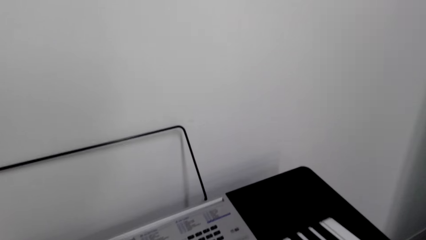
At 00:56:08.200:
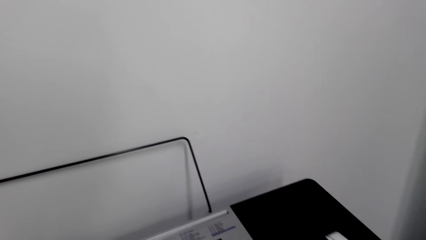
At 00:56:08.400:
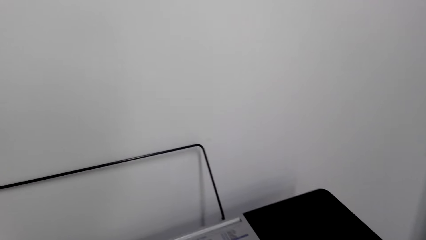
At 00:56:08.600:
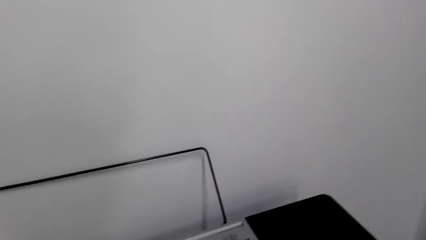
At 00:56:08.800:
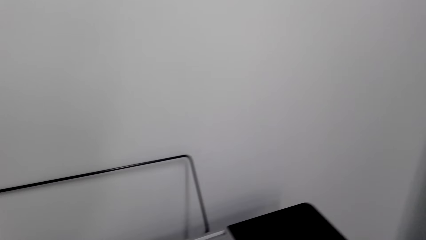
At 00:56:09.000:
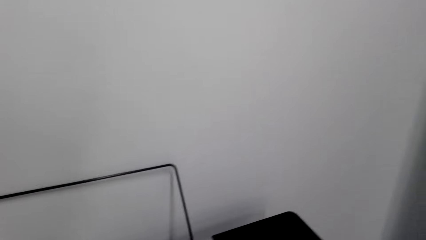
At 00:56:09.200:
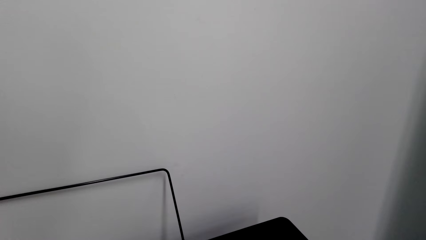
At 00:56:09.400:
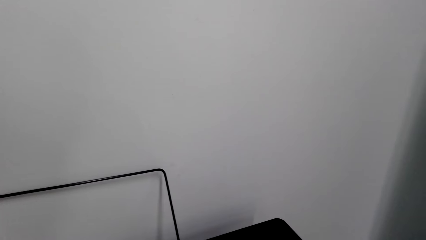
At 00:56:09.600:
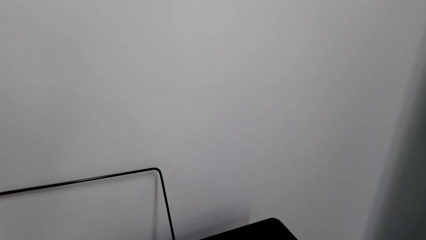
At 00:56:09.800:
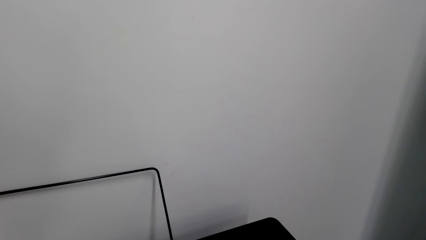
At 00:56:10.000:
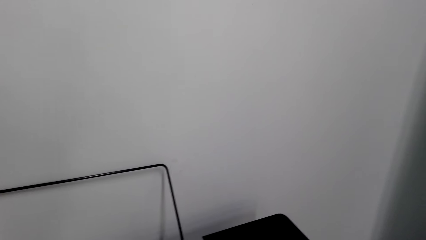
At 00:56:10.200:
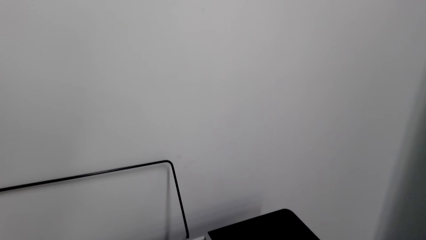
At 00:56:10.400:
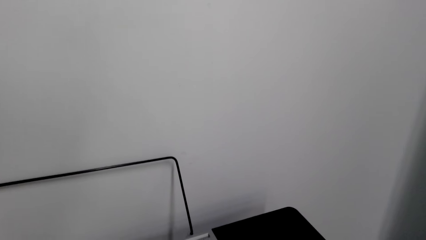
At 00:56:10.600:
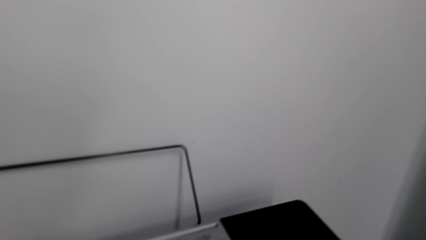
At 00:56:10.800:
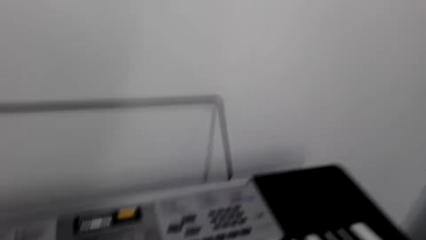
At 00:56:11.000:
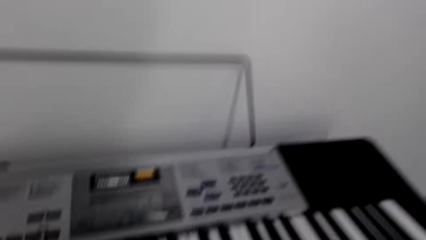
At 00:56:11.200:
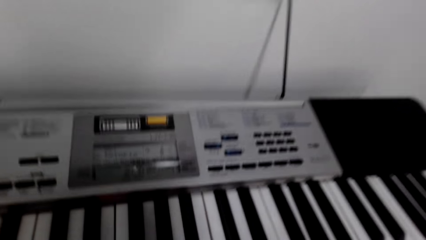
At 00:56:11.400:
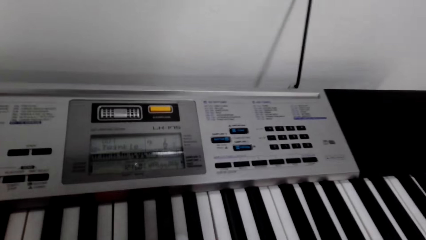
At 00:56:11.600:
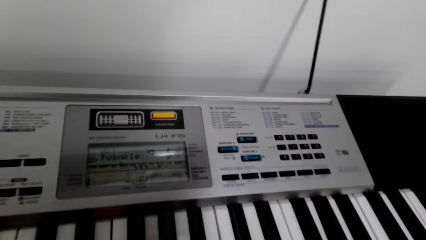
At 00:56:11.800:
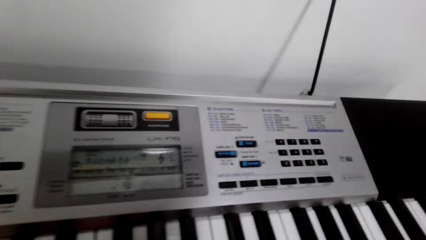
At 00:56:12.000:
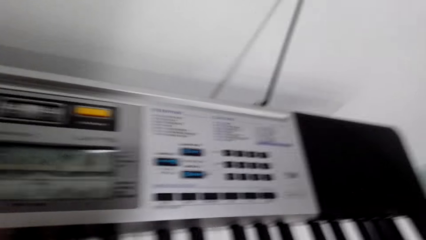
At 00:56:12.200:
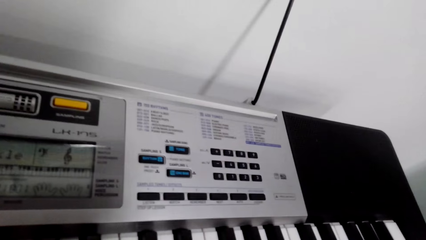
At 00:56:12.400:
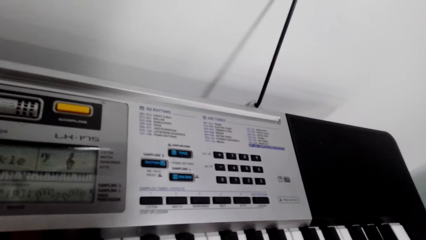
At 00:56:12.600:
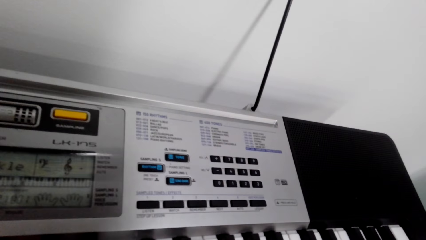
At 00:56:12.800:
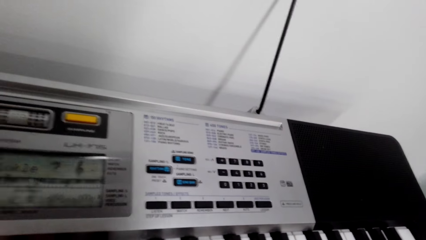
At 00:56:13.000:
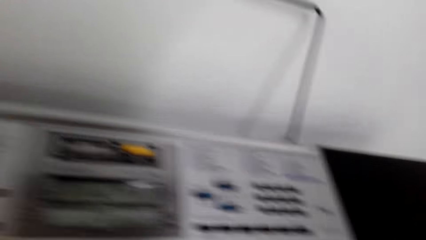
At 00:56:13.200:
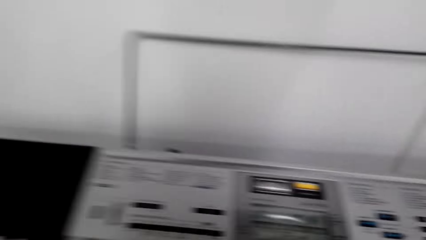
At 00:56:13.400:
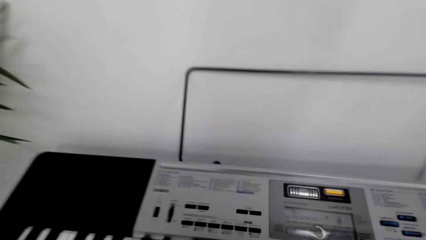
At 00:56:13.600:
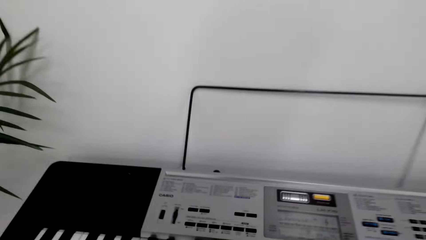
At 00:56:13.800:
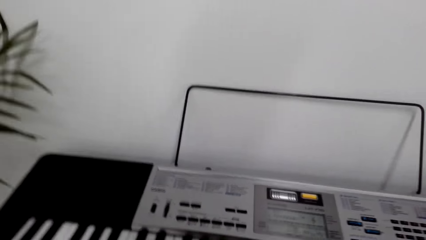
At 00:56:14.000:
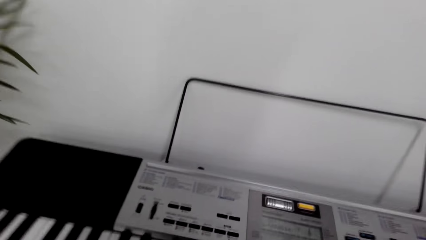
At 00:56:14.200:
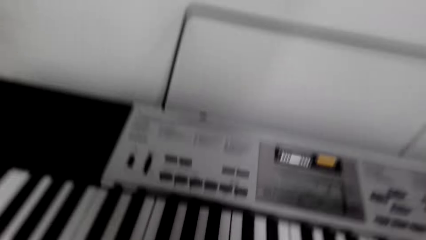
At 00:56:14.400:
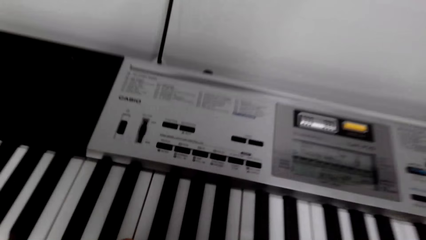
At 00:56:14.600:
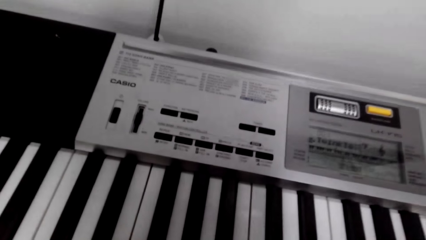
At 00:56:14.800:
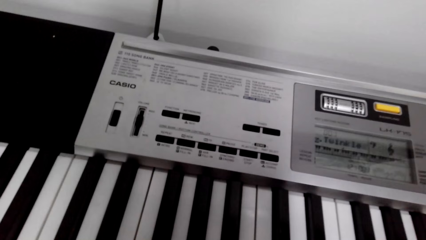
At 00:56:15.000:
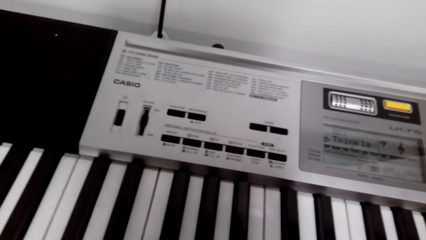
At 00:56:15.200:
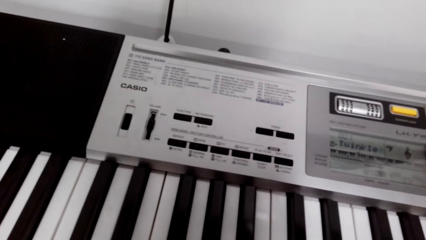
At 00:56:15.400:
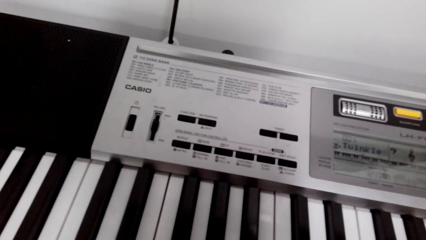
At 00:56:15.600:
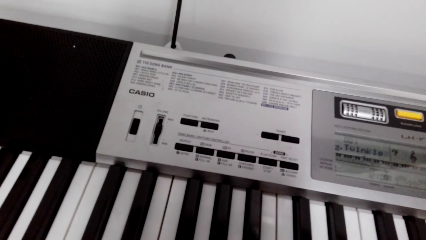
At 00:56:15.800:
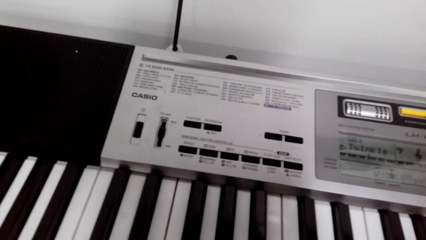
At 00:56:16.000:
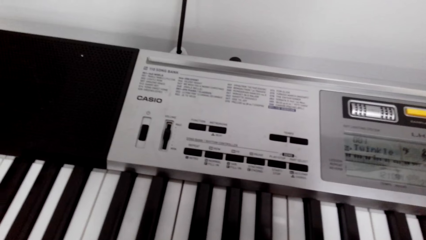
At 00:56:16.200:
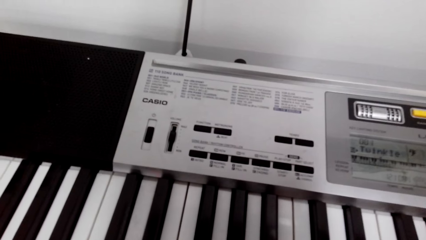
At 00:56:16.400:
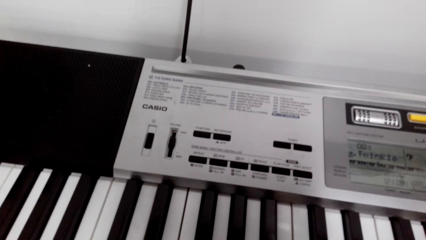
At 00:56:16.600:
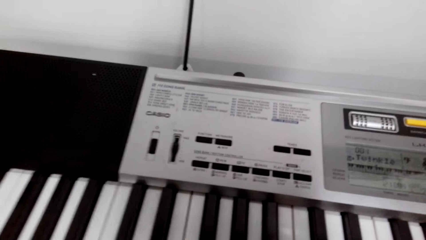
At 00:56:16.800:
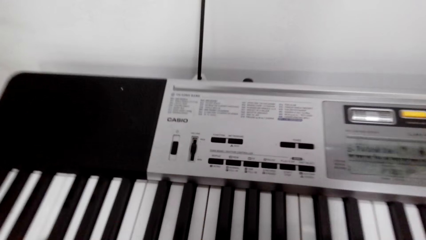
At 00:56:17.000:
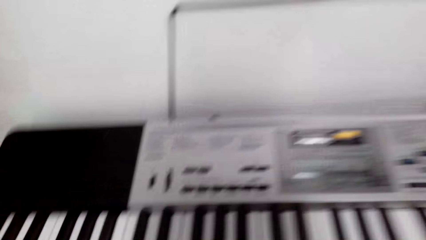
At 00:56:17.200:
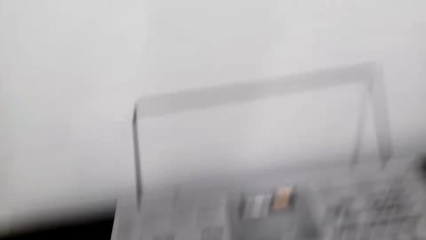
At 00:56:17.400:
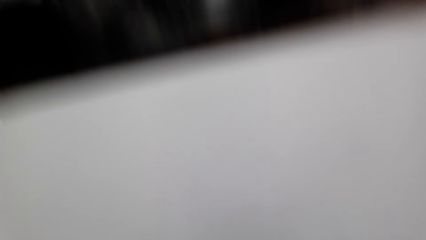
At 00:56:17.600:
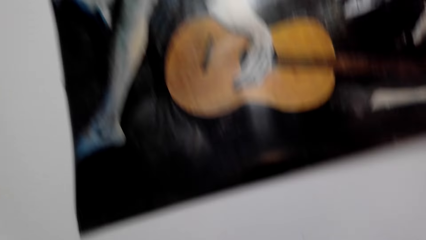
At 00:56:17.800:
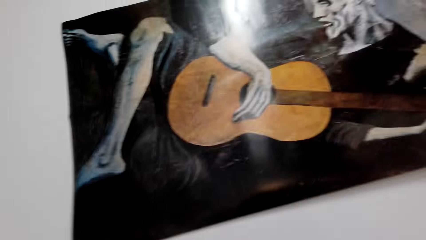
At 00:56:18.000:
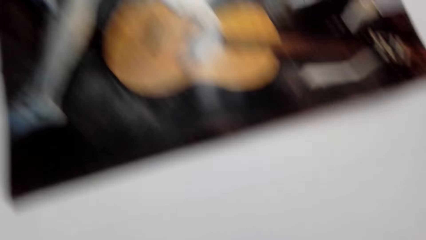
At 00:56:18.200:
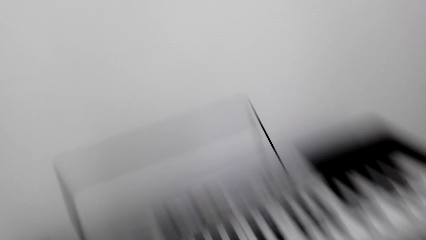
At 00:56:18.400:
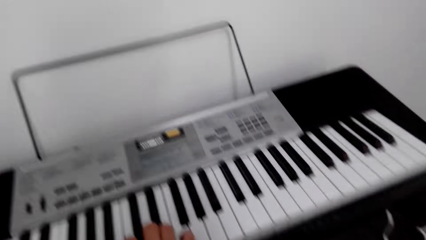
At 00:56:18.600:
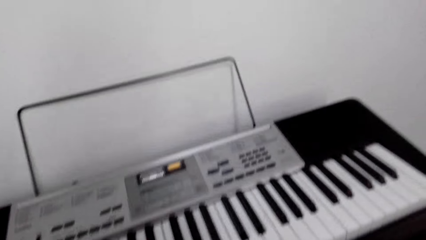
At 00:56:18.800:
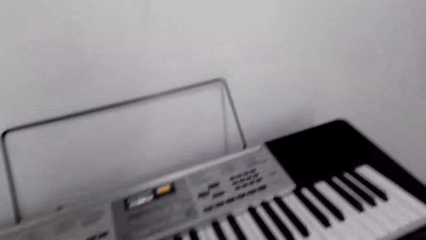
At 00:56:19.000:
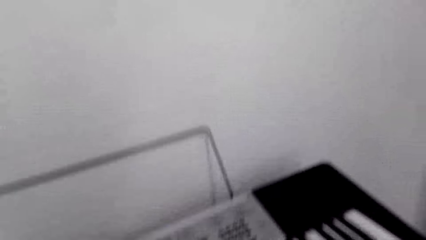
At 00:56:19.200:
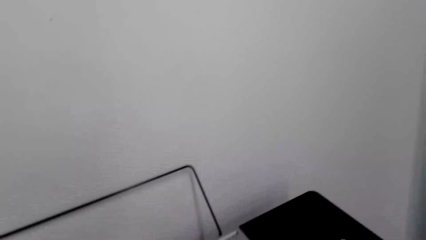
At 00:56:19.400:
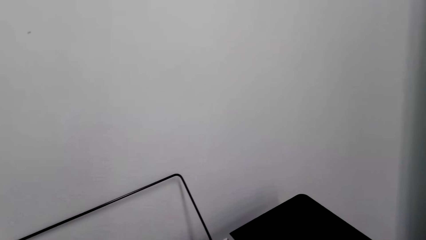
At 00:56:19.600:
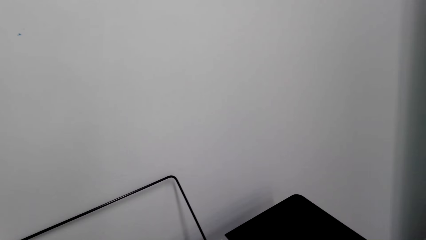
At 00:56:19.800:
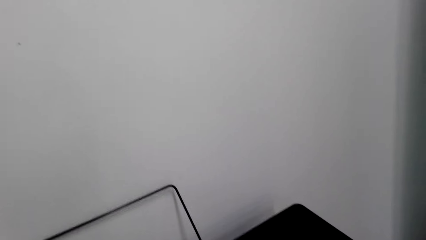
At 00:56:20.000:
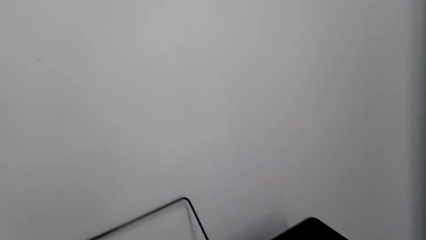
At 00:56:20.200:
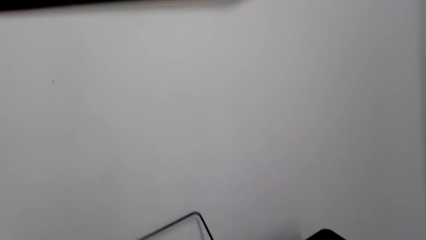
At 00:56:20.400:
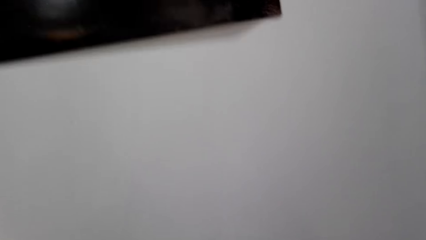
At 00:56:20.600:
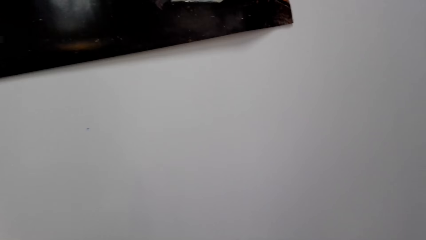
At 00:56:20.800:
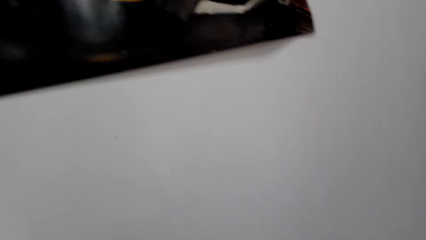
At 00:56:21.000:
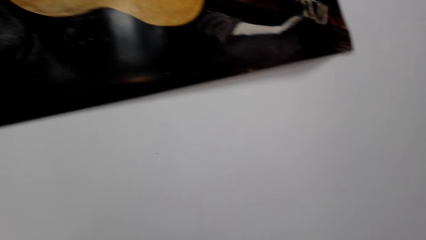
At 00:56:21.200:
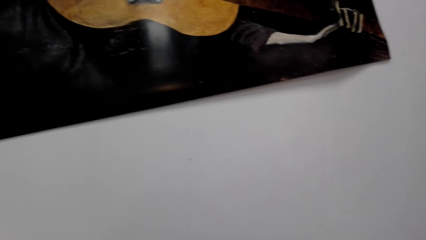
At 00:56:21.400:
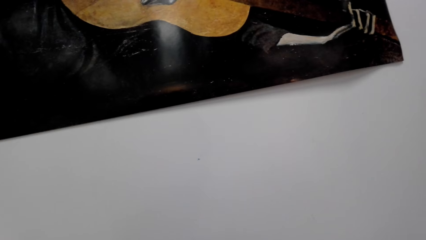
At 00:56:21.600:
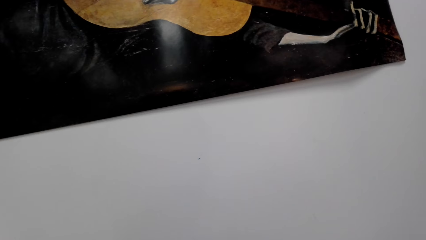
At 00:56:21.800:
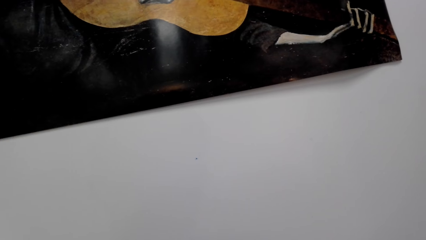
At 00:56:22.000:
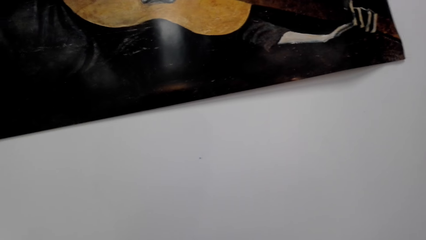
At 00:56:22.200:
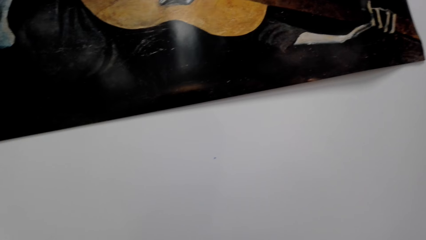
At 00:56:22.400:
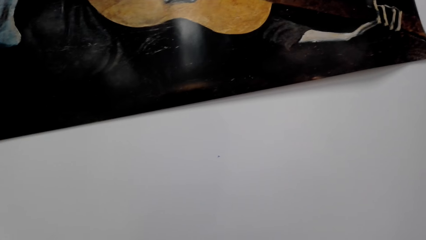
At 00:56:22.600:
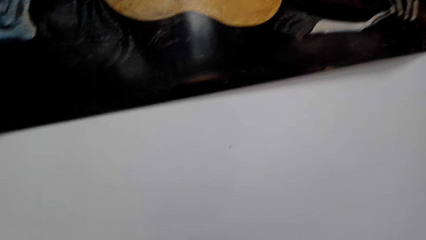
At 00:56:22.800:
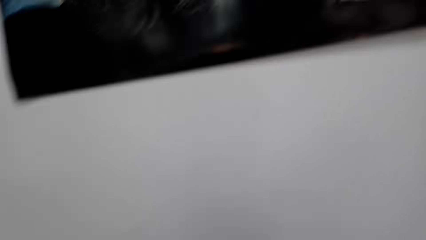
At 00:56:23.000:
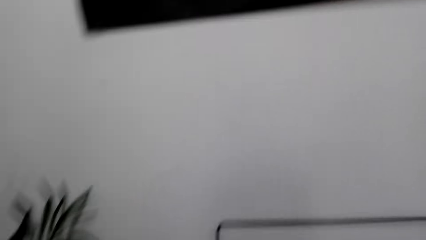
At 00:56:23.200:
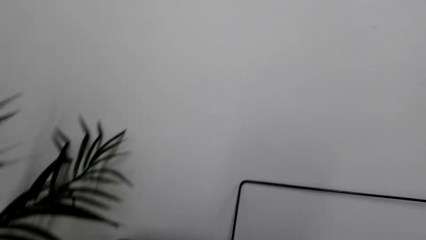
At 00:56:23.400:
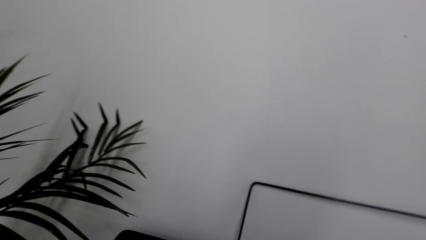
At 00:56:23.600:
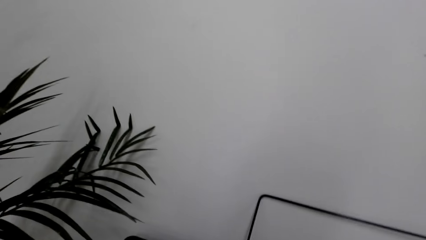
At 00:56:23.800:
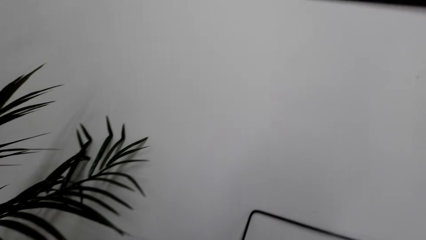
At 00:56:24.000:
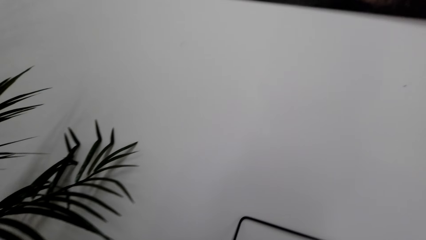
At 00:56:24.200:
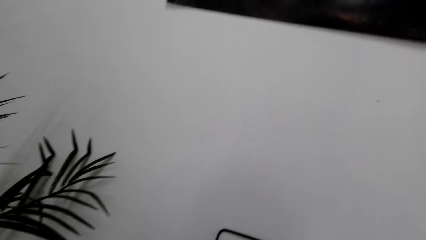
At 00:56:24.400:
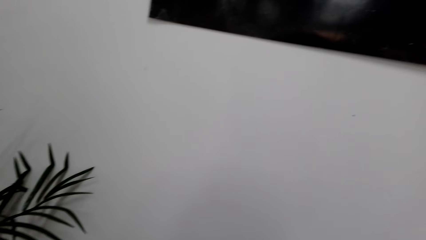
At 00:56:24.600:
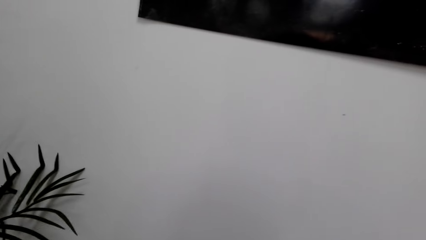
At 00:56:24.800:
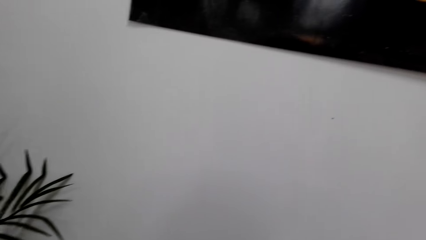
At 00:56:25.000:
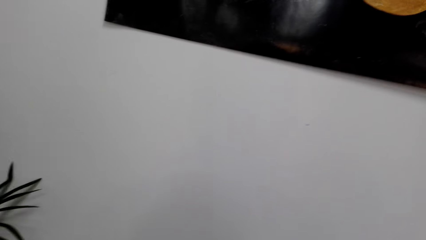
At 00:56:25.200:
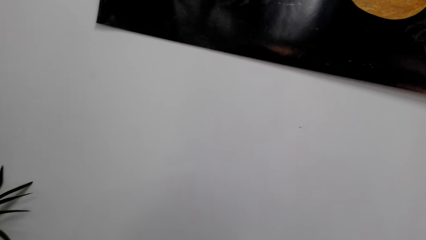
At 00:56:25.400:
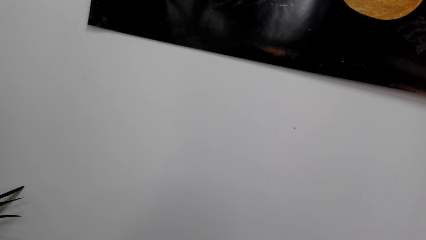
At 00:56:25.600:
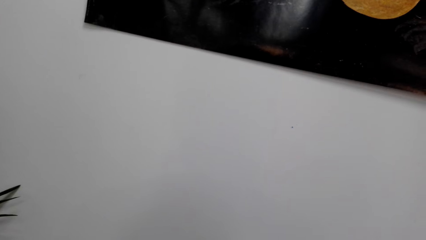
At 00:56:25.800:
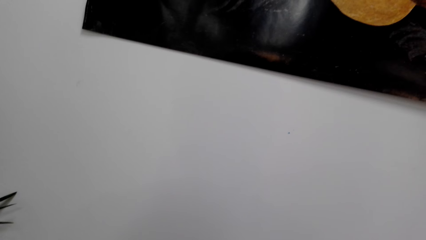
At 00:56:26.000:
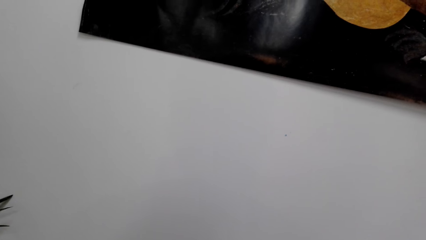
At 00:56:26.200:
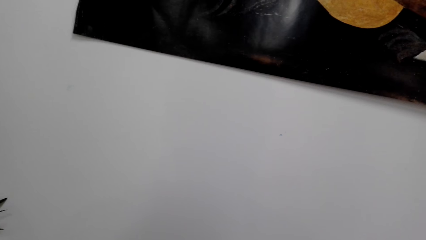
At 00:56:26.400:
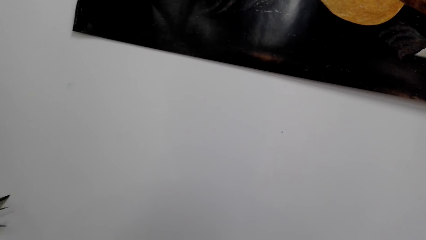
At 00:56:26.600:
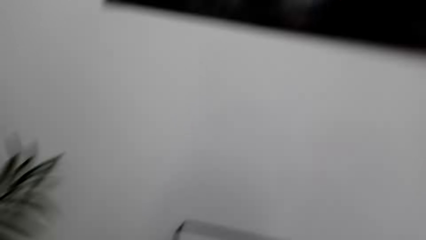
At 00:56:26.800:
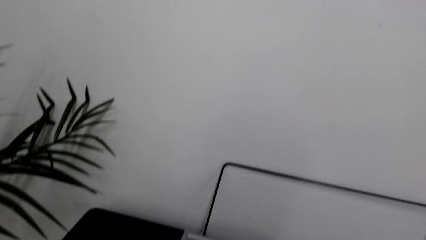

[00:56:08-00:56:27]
The camera wearer looks around. They operate the keyboard. They look around. They do something.
